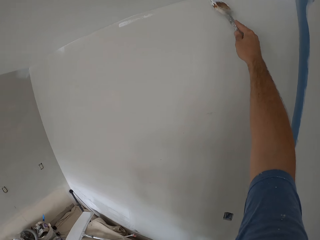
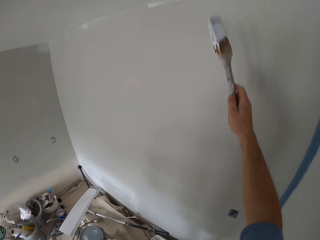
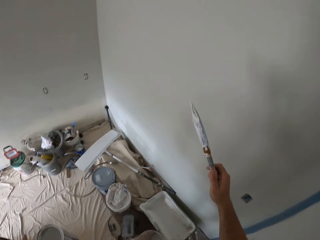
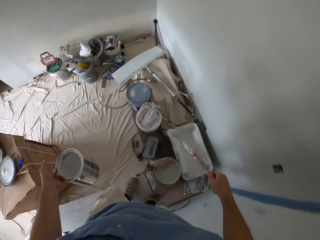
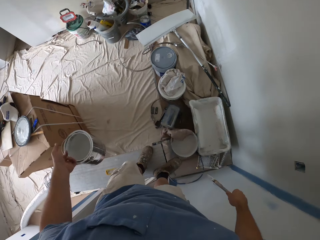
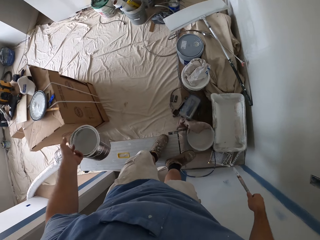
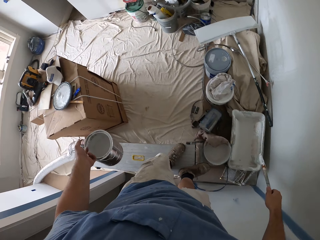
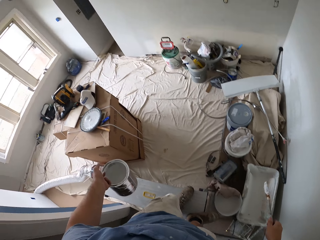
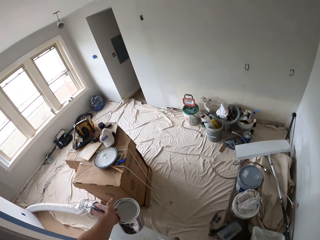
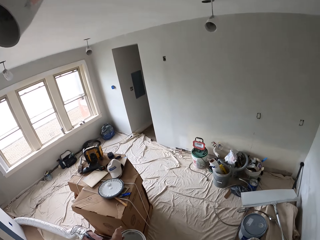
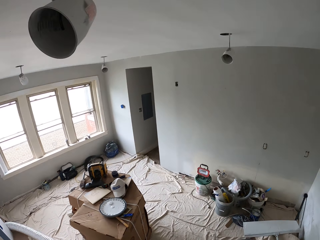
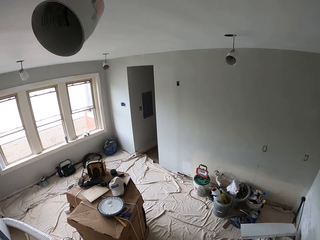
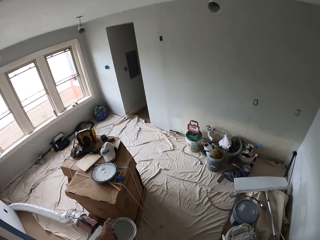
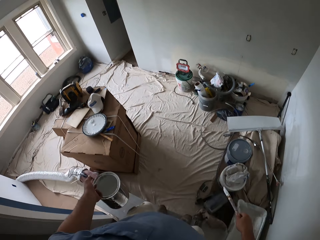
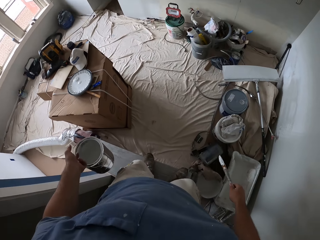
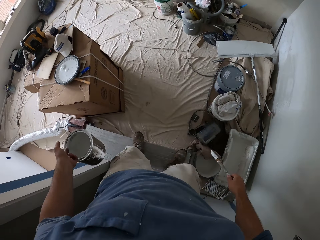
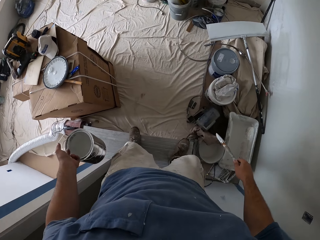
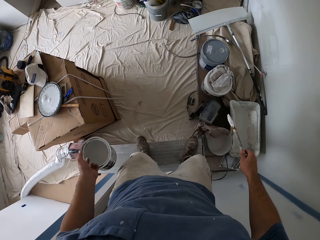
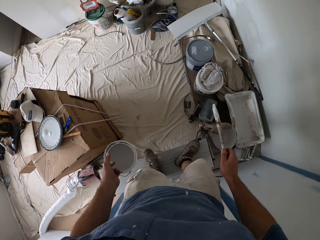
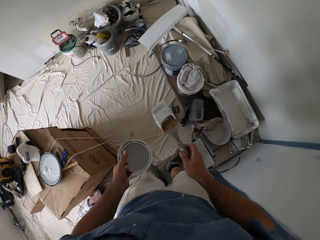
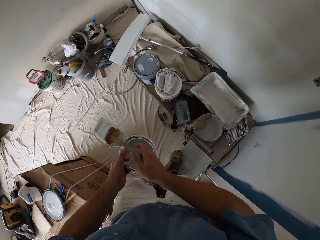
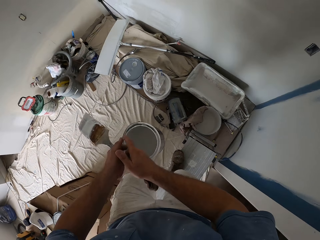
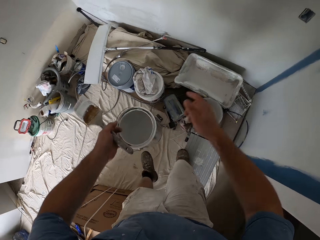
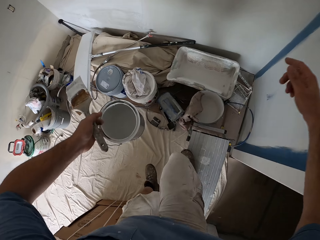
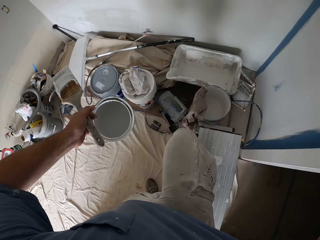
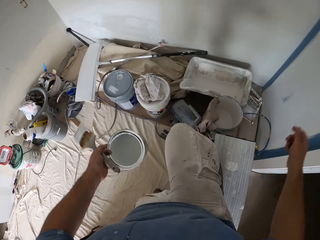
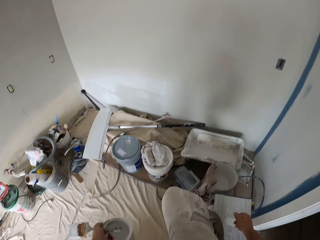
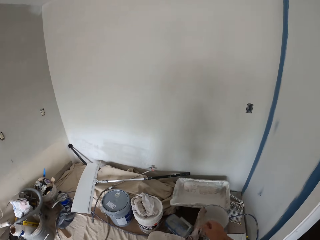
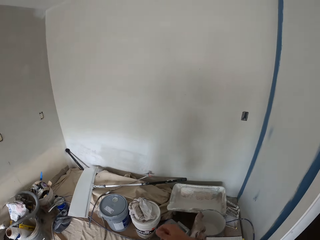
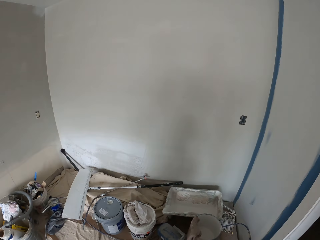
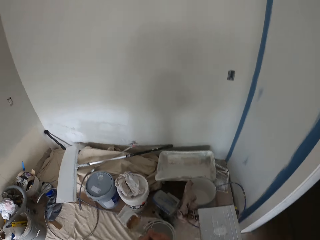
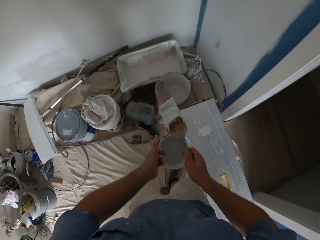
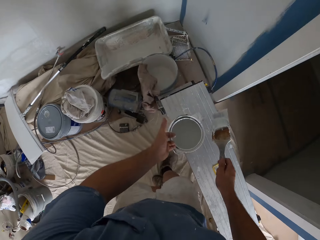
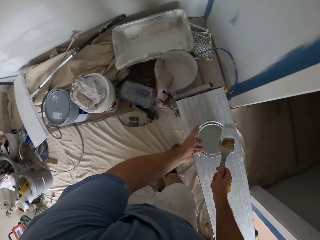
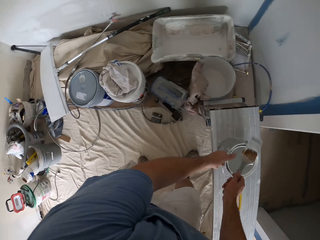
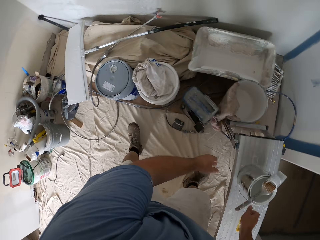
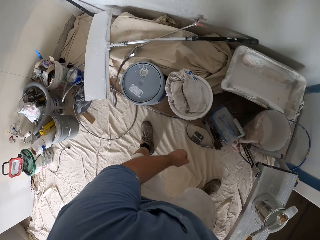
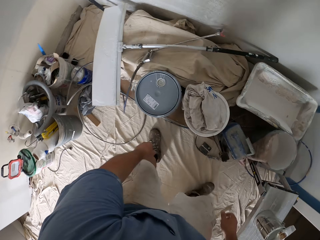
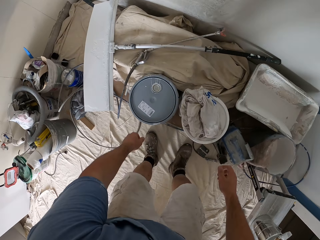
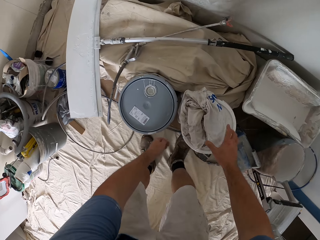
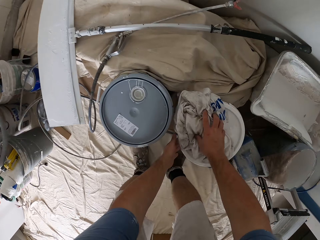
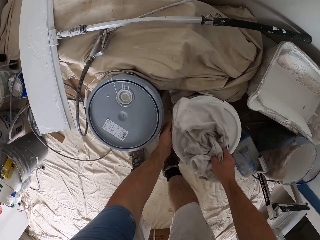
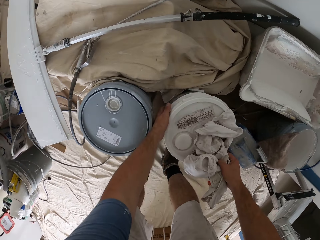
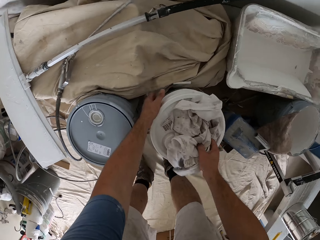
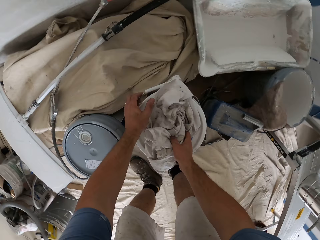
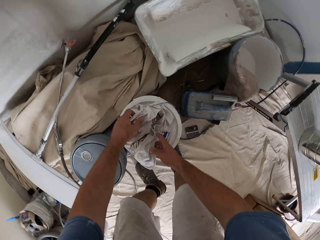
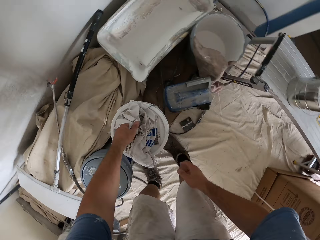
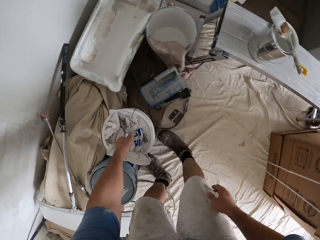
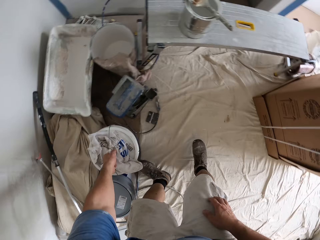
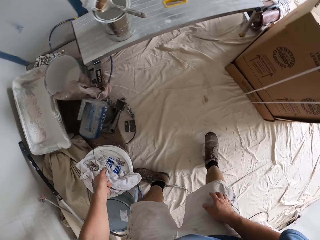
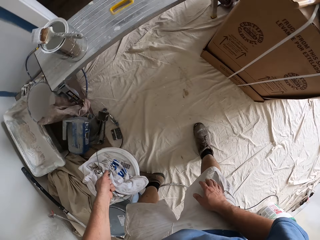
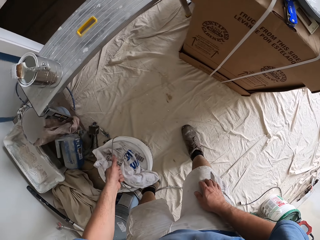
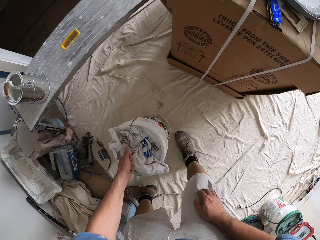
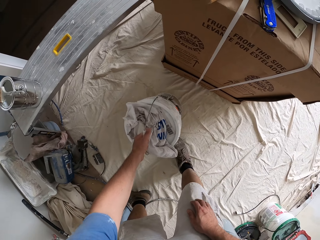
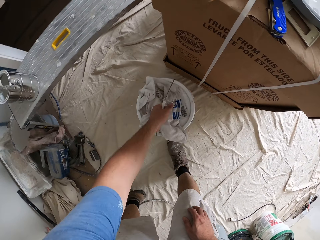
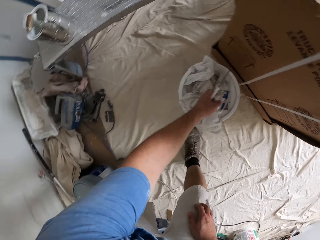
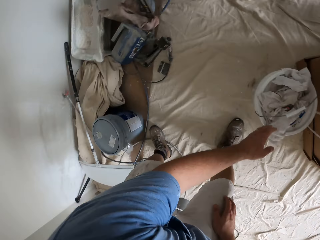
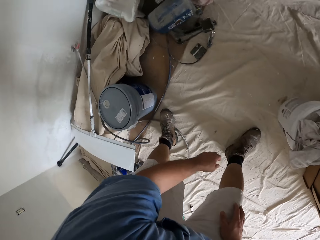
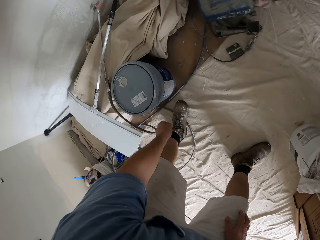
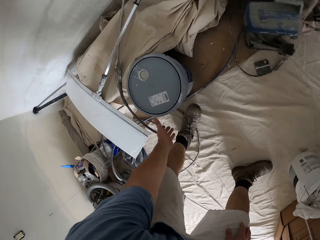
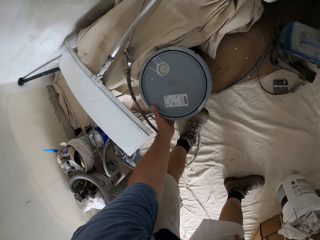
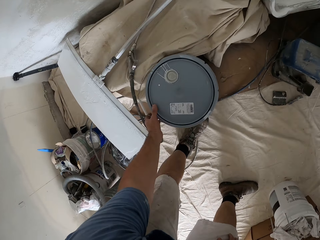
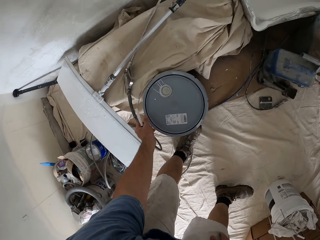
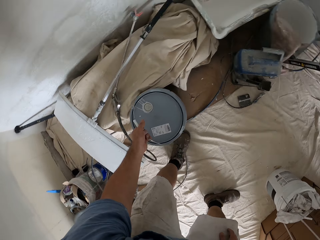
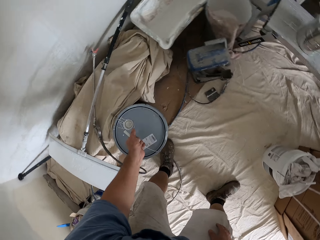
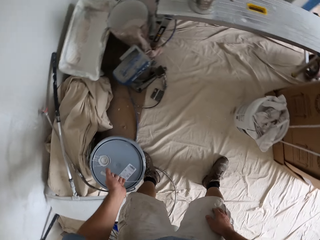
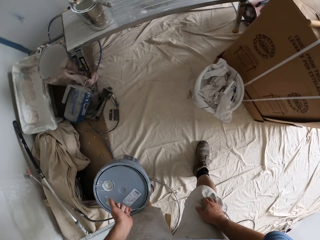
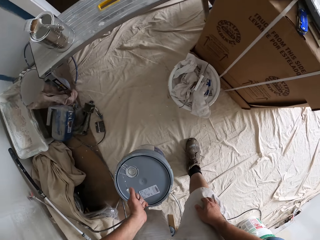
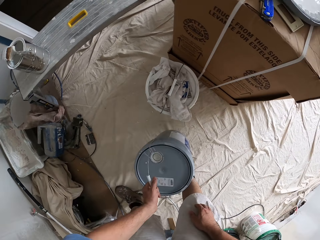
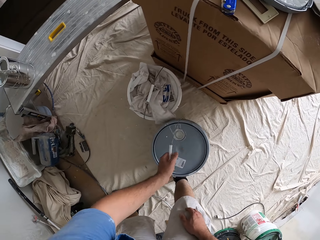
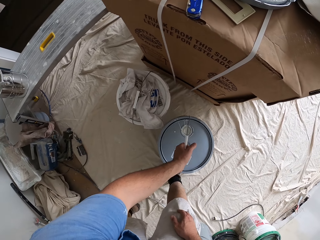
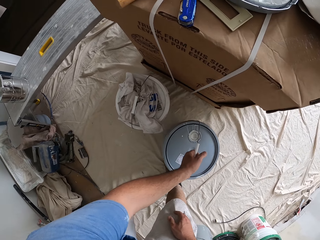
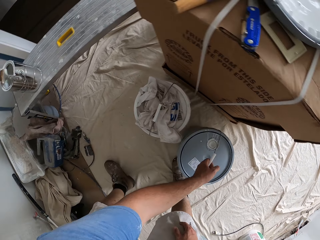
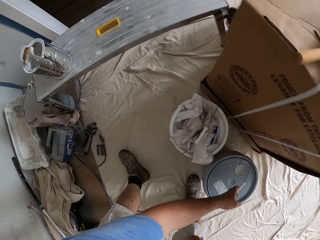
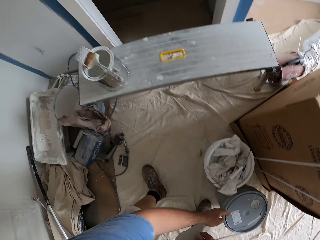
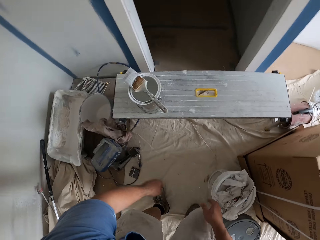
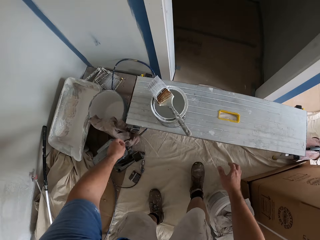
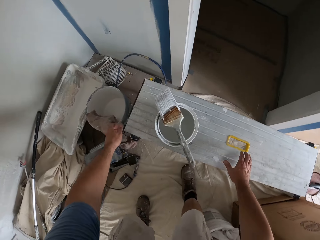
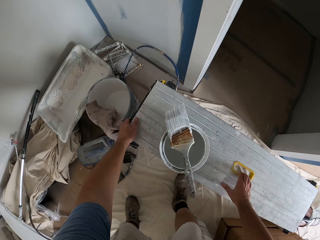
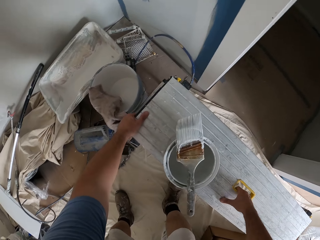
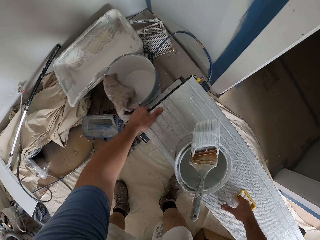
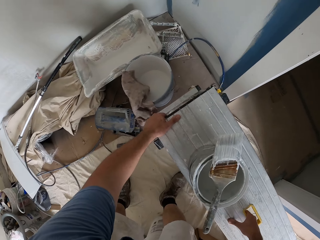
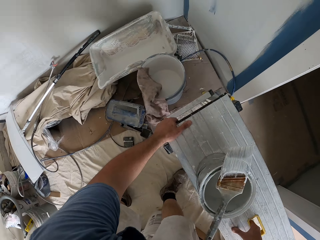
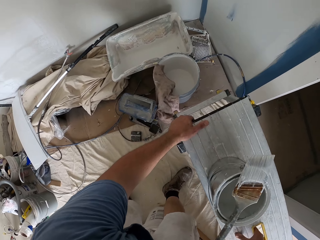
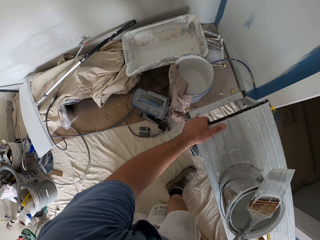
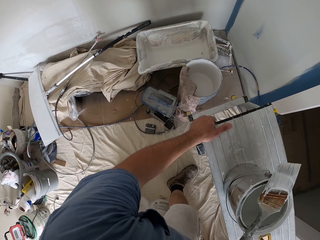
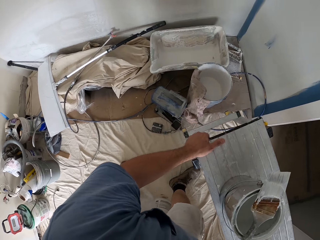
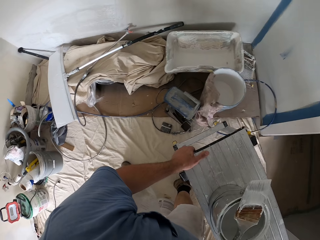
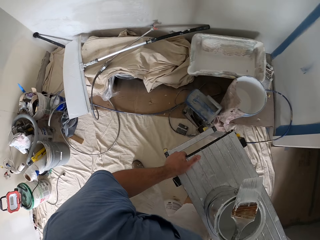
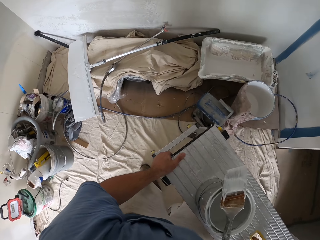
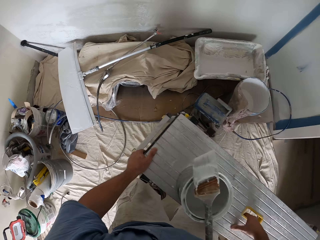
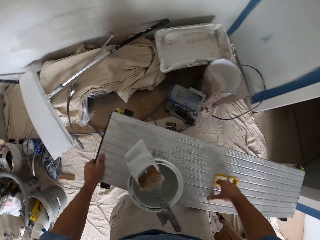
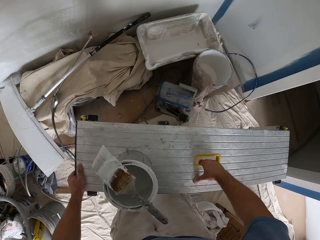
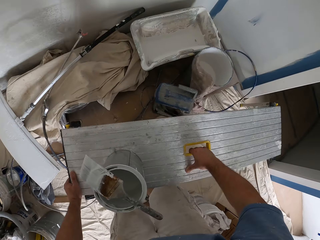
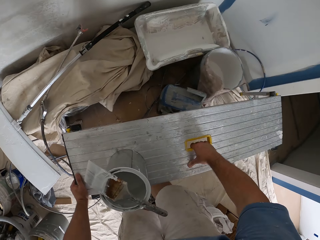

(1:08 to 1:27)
The camera wearer looks around the room. He moves a step. He passes the paint brush to his left hand. He steps down from the metal bench. He passes the paint brush to his right hand. He drops the bucket of paint on the metal bench. He drops the paint brush on the bucket of paint. He walks around the room. He touches a cloth. He takes the bucket. He carries a big bucket of paint. He moves a step. He drops the big bucket of paint. He carries the big bucket of paint. He takes the bucket. He drops the big bucket of paint. He walks around the room. He carries the metal bench. He takes the bench.

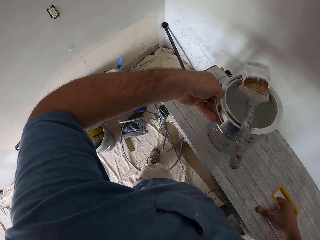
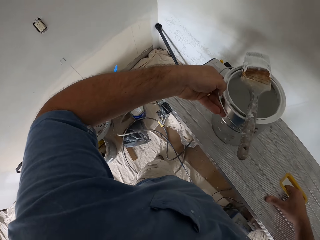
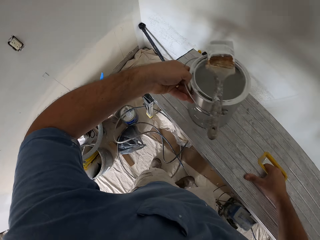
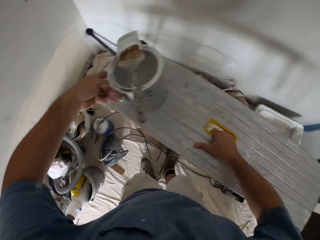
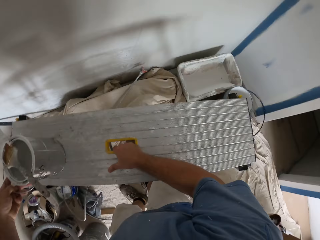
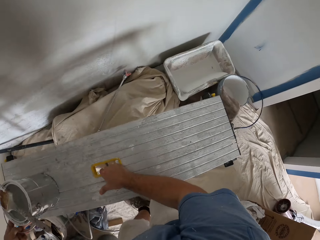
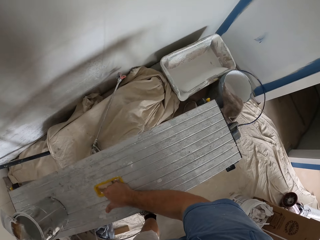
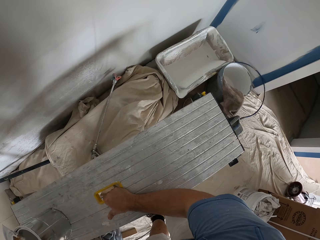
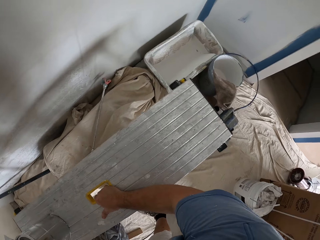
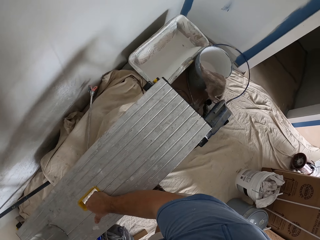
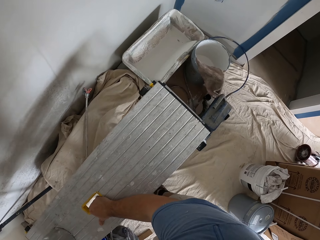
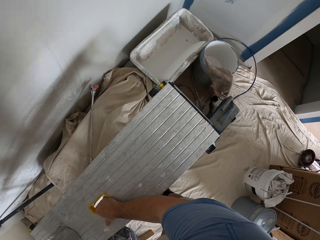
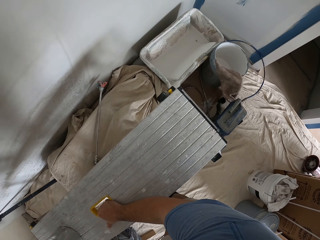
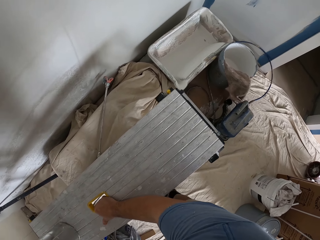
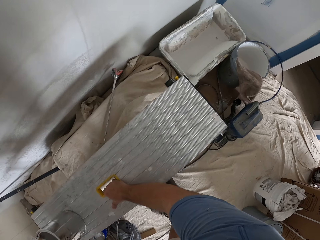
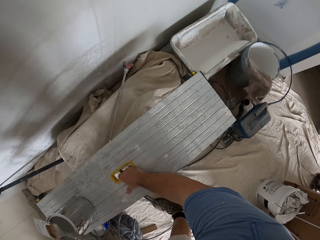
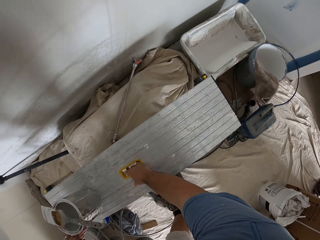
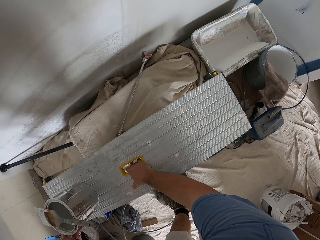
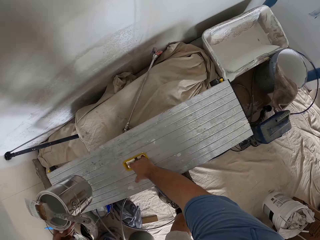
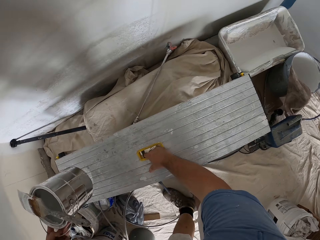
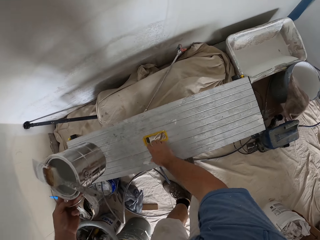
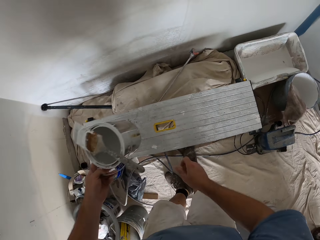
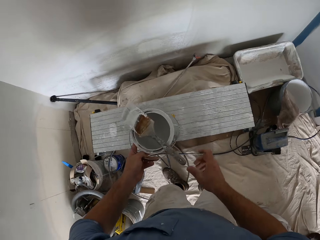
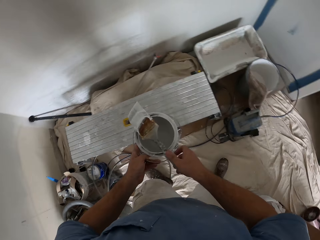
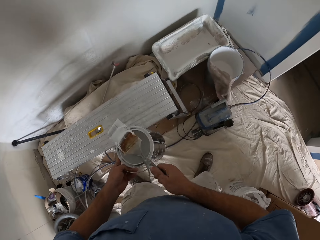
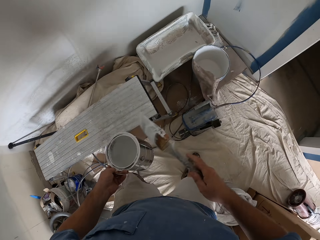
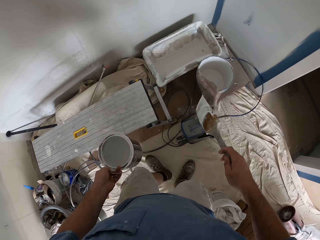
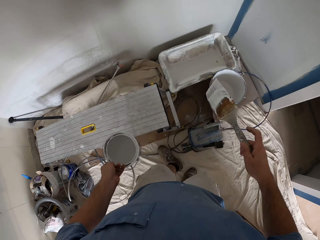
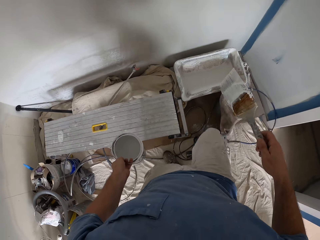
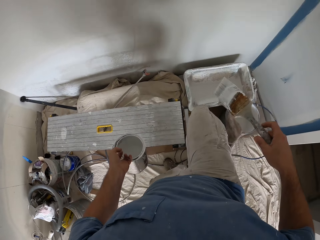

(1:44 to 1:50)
The camera wearer drops the metal bench on the floor. They take a container. They carry a bucket of paint. They move a step. They pick up the paint brush.
